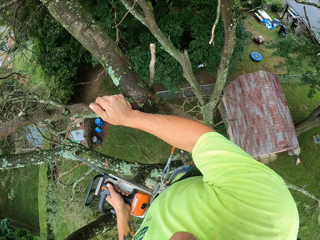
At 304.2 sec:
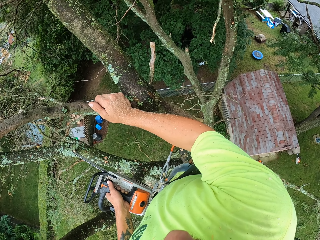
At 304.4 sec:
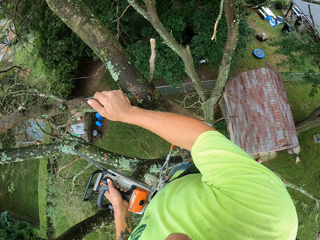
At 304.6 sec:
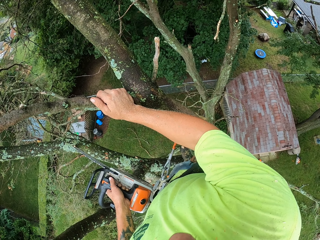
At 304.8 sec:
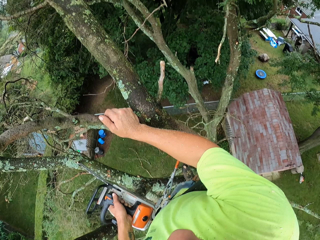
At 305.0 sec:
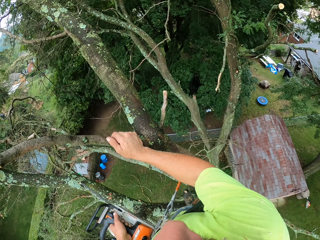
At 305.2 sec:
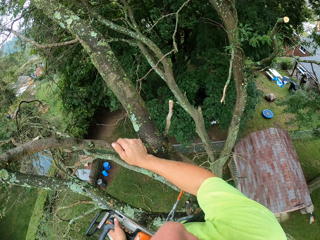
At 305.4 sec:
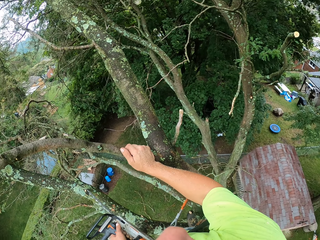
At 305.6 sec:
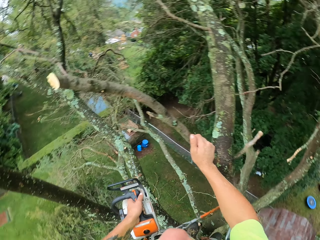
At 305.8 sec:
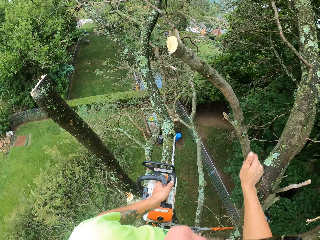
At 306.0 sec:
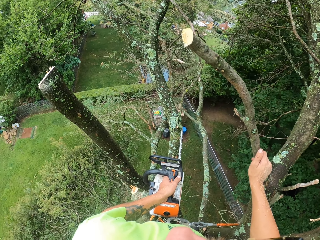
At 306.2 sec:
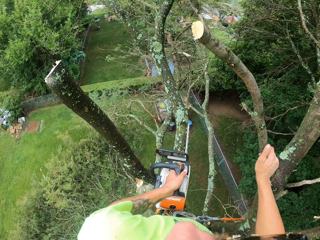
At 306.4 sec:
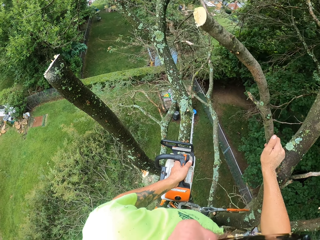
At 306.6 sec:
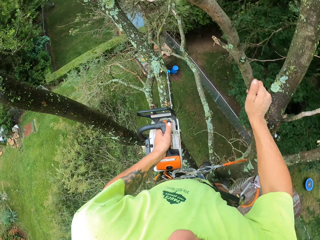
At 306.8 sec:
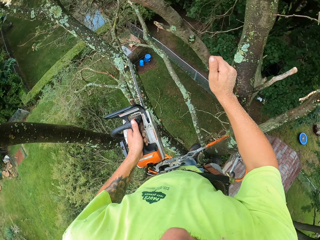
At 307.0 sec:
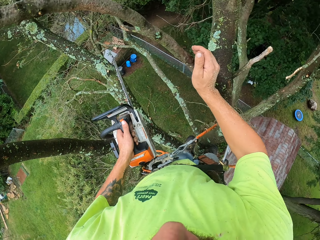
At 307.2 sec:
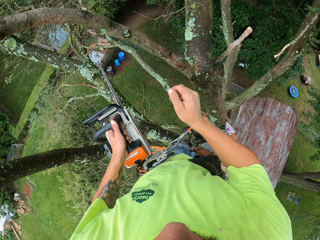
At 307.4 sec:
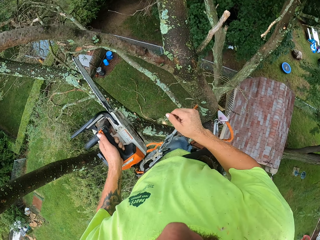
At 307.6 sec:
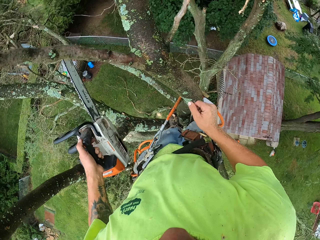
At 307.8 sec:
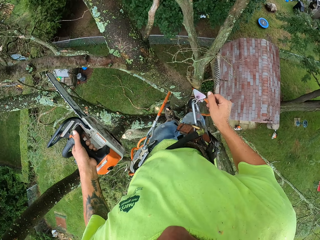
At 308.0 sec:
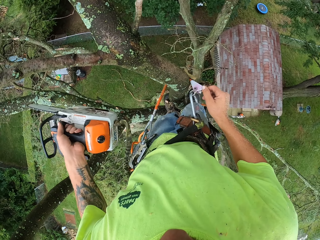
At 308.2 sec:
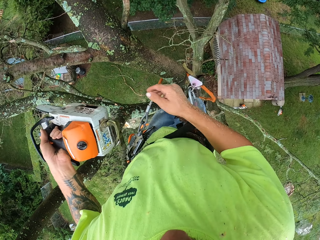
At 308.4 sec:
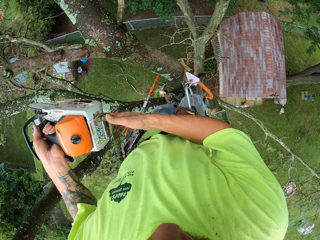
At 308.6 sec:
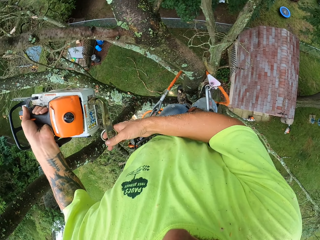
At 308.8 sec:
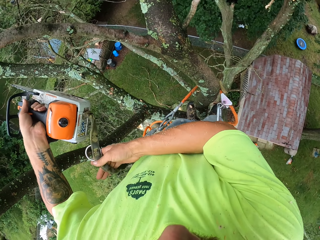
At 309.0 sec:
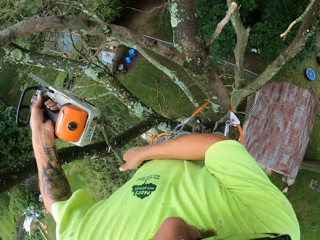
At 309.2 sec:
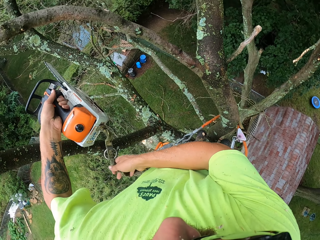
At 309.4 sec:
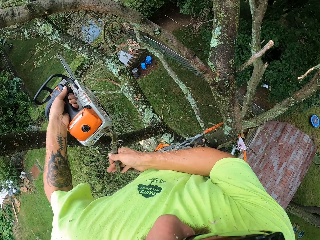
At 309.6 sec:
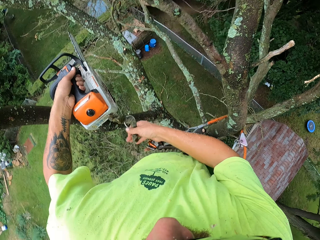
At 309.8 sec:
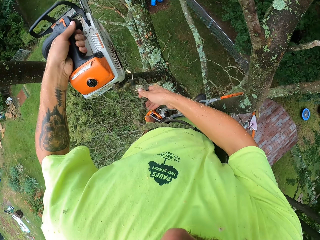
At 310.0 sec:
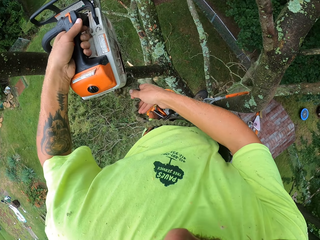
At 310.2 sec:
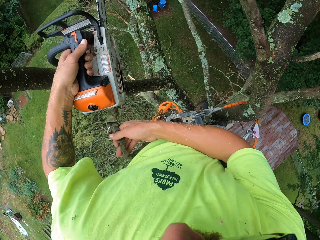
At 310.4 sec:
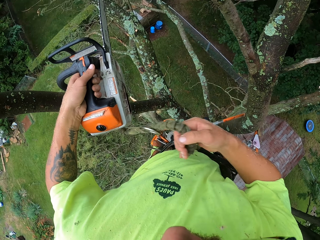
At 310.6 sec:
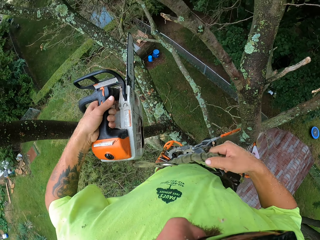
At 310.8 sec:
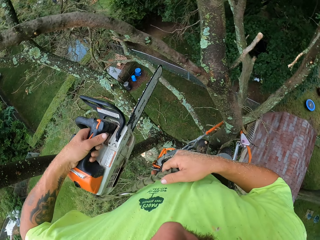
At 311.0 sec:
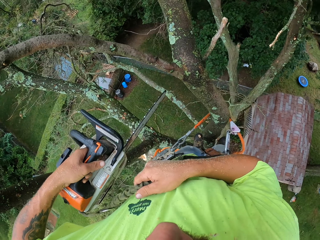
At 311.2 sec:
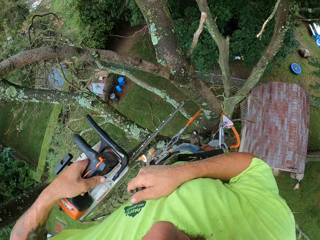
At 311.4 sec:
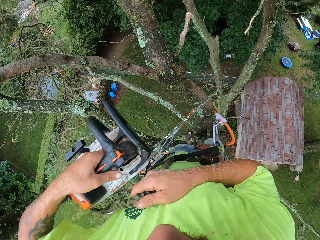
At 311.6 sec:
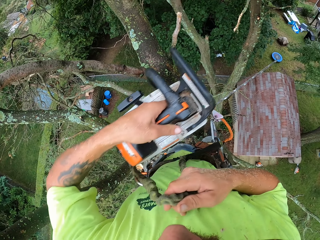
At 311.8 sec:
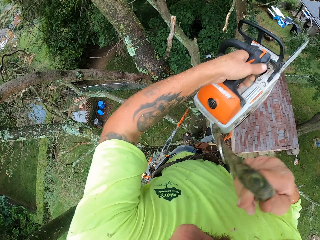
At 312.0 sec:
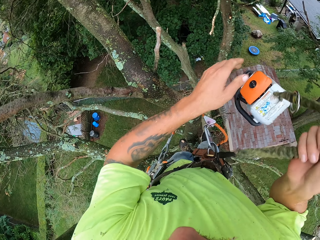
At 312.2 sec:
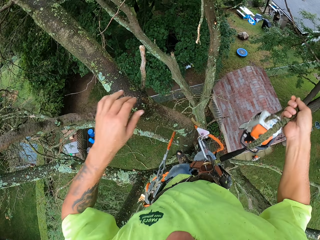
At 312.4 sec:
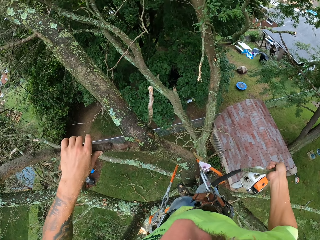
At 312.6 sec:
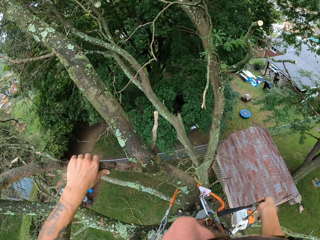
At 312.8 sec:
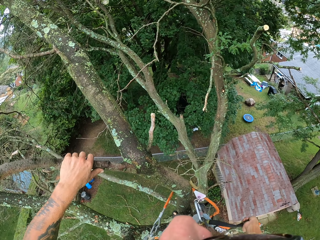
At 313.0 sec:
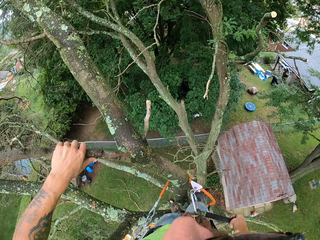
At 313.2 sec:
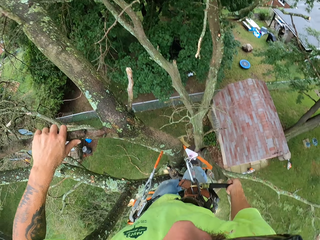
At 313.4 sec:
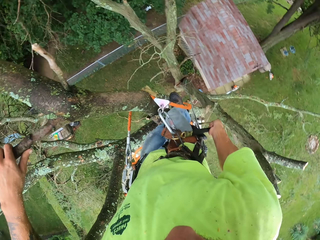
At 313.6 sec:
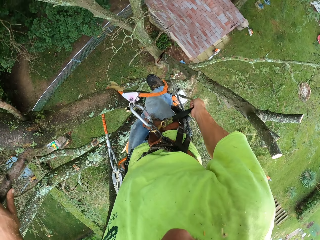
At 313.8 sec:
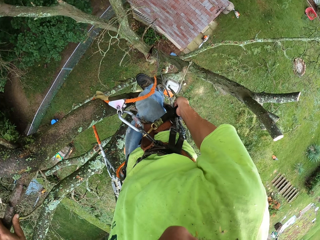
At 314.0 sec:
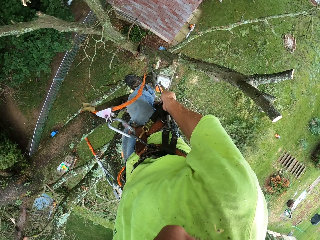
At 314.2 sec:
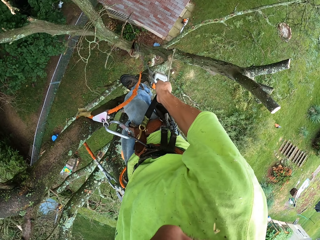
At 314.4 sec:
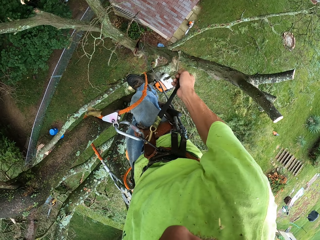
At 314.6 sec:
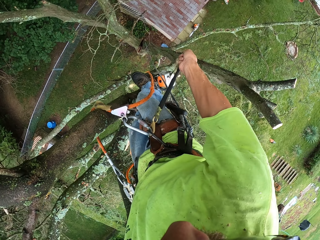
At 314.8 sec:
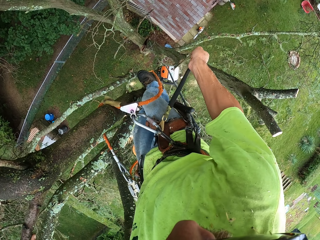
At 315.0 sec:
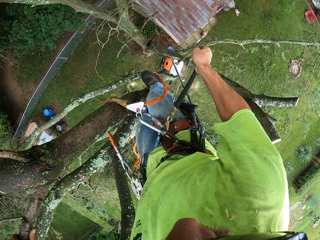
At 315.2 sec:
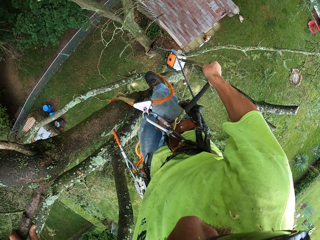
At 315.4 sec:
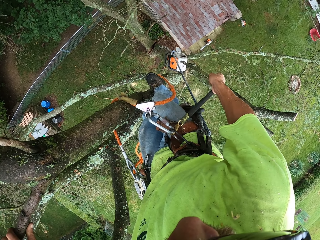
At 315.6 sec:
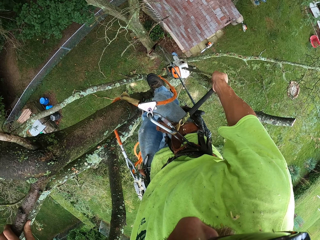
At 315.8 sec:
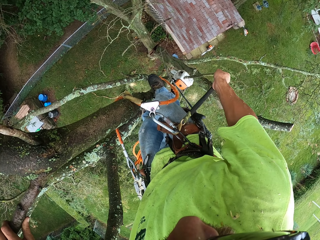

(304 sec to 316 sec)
The camera wearer looks around. He grabs the green rope with his right hand. He drops the saw. He throws the chainsaw with his left hand. He holds a branch.

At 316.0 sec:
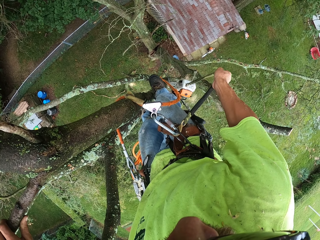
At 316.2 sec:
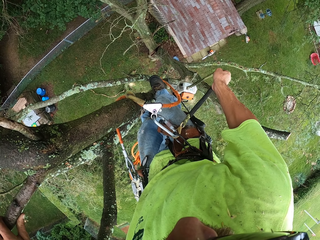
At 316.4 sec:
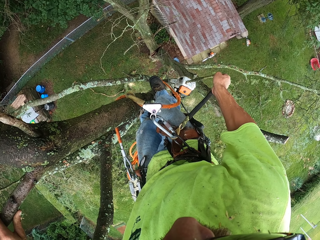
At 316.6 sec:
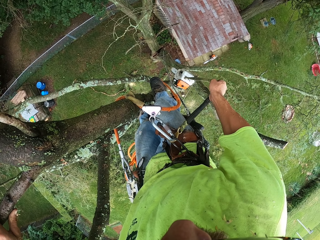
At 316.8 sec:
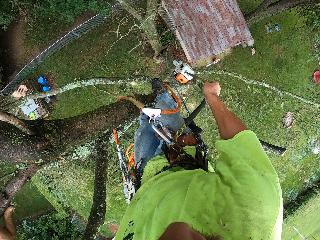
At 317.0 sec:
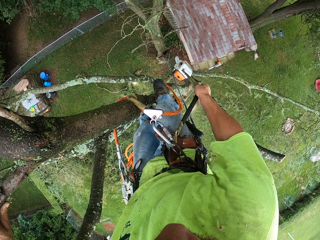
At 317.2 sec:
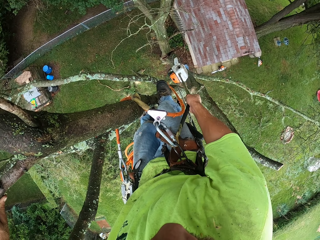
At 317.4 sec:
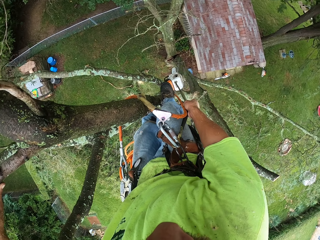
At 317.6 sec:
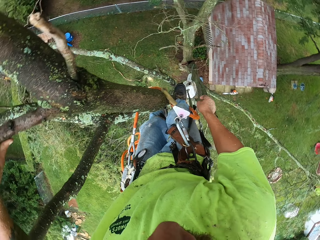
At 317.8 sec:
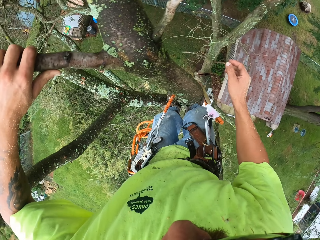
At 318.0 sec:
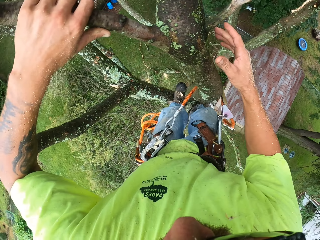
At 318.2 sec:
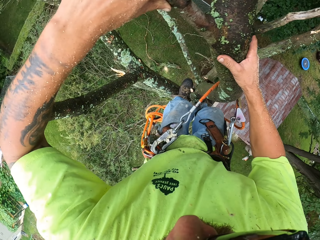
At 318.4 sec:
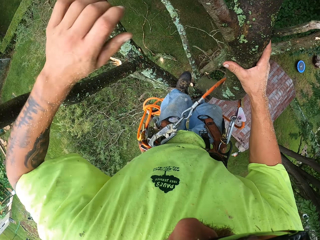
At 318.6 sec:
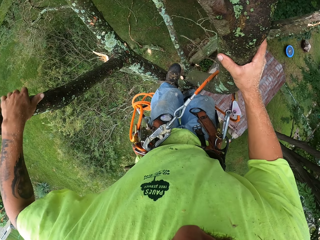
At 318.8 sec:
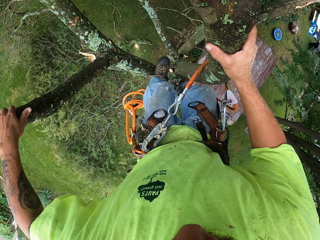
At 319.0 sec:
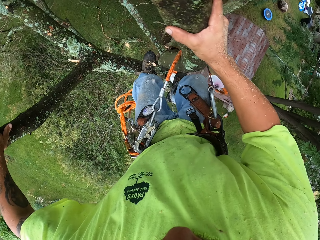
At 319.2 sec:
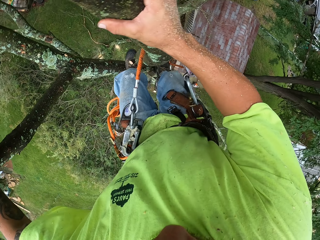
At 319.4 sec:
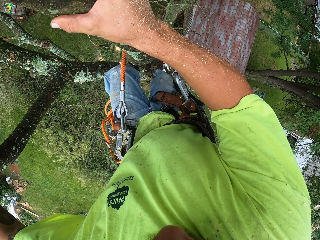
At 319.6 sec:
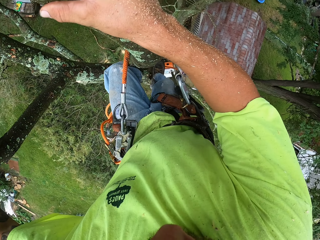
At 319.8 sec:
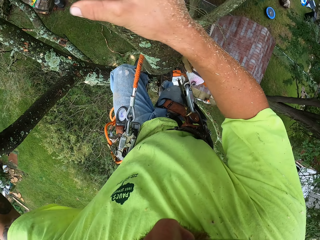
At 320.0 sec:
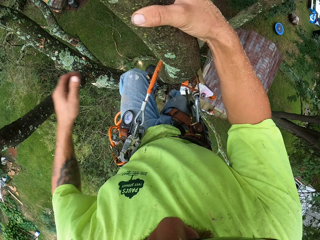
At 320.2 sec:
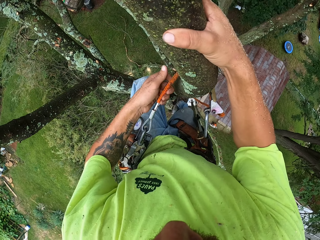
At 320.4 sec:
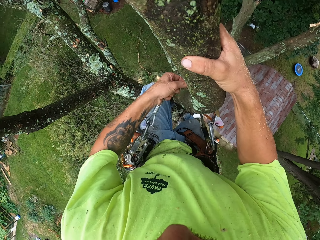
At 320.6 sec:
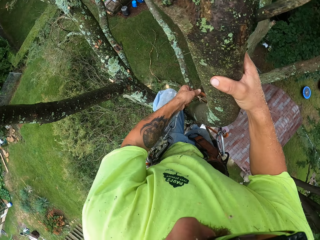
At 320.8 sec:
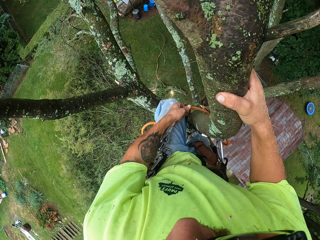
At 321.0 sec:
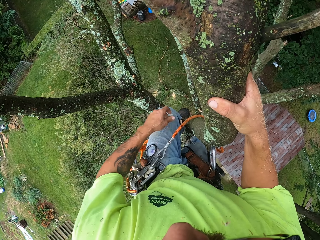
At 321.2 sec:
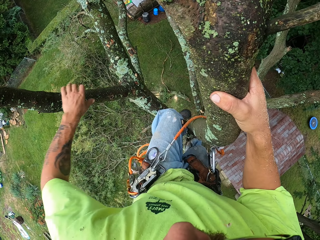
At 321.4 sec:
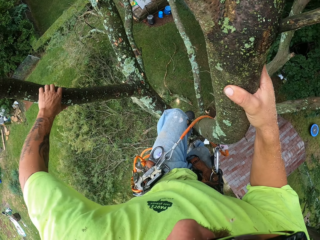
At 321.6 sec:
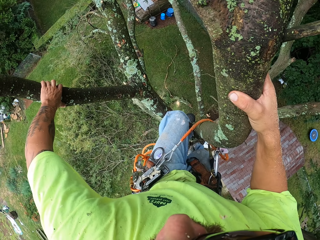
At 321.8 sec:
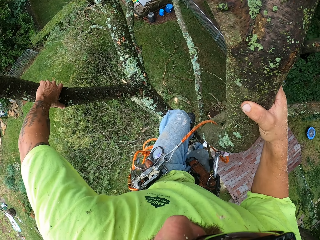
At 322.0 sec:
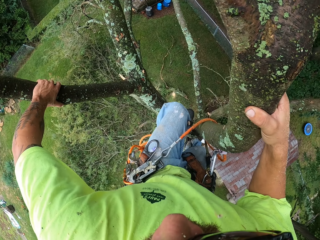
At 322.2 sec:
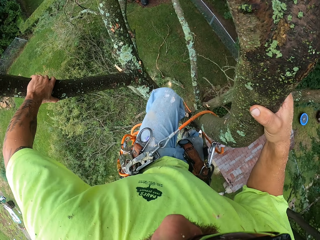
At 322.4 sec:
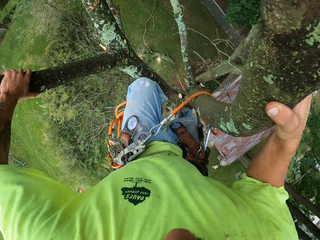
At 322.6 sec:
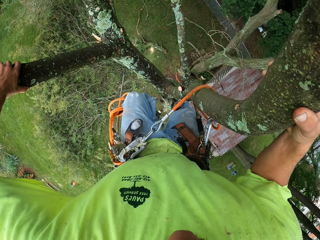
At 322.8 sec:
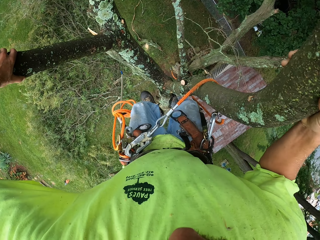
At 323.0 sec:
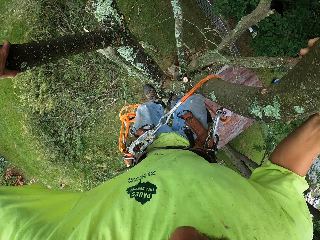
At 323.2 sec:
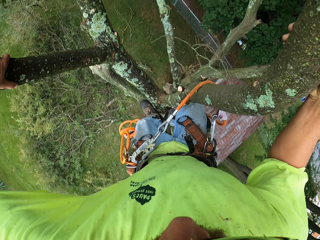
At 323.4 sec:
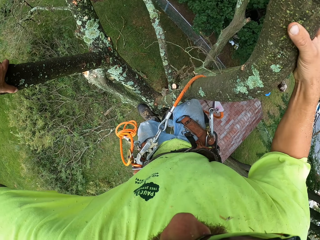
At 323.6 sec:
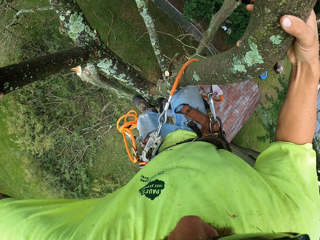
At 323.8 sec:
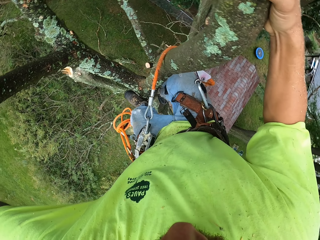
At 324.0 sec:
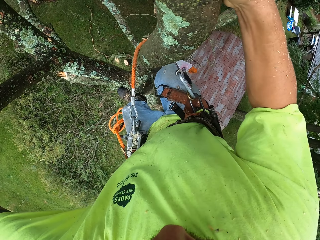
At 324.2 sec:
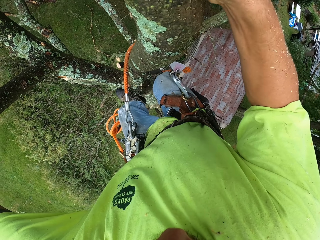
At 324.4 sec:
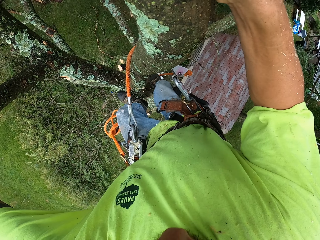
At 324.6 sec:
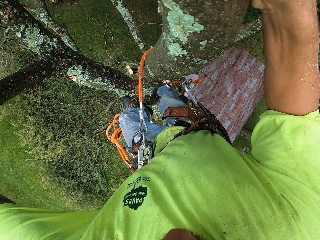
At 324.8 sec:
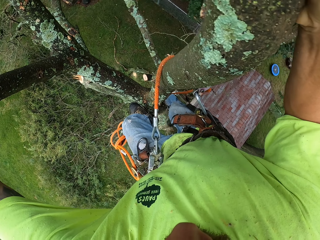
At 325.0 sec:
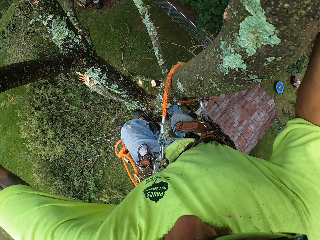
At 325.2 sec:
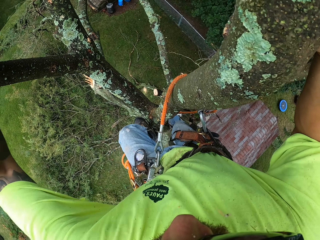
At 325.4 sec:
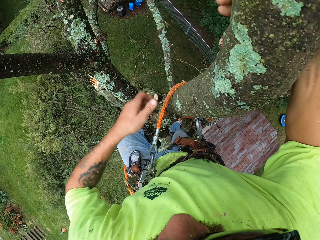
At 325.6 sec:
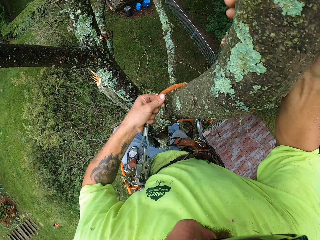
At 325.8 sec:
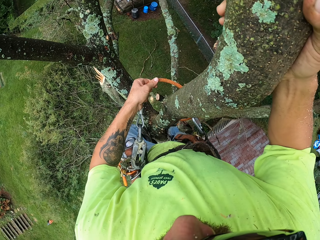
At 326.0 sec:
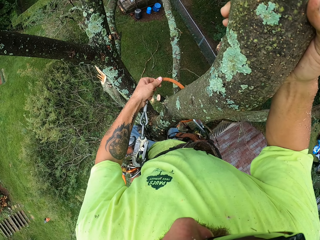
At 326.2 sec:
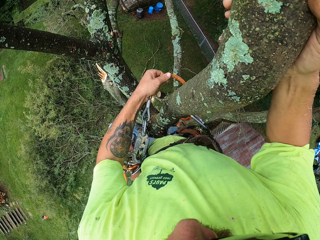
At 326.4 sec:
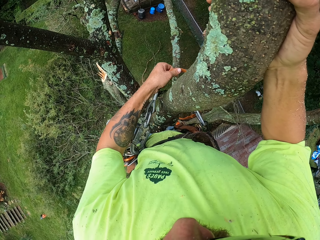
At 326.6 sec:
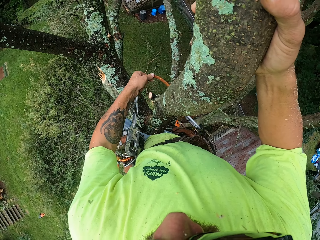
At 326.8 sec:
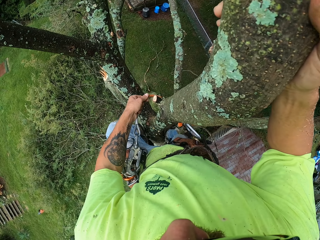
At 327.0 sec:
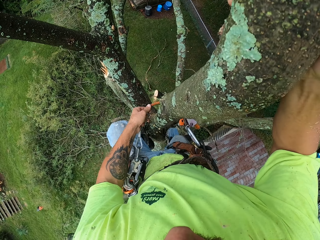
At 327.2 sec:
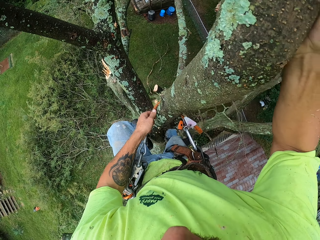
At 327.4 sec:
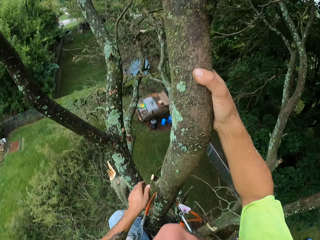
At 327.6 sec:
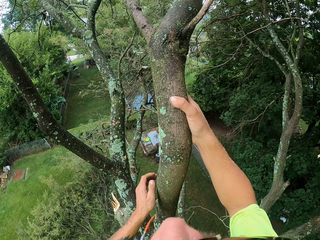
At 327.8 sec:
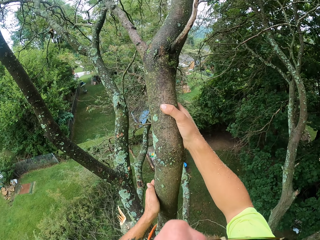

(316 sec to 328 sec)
The camera wearer releases the green rope in his right hand. He climbs down the tree. He moves an orange rope down the tree with his left hand. He climbs down the tree. He moves the orange rope down the tree with his left hand.
